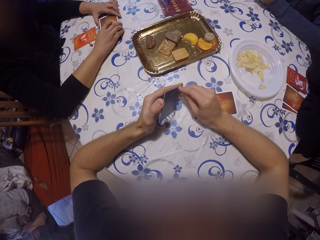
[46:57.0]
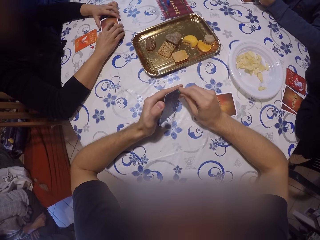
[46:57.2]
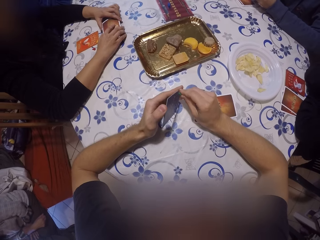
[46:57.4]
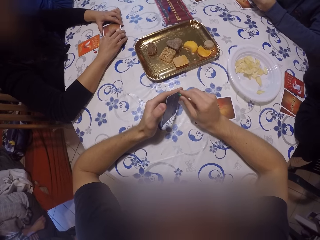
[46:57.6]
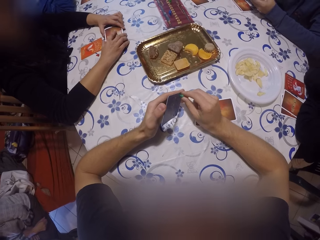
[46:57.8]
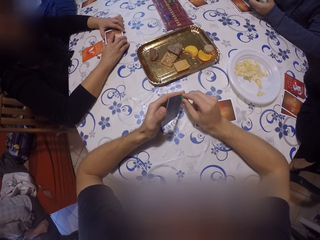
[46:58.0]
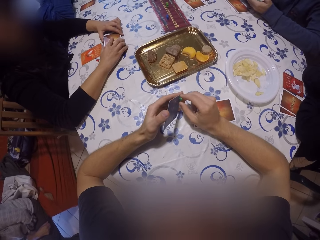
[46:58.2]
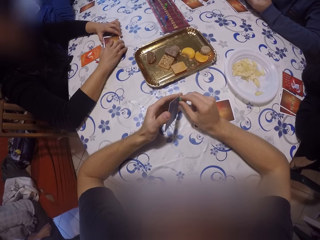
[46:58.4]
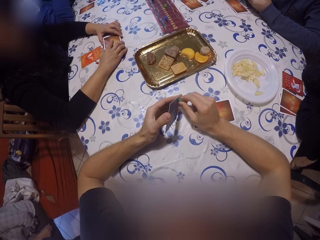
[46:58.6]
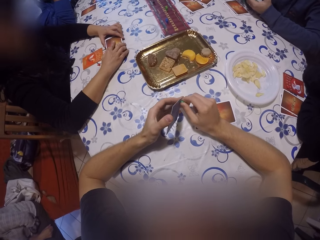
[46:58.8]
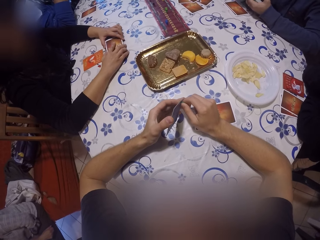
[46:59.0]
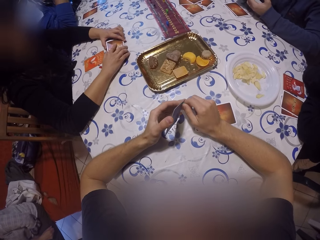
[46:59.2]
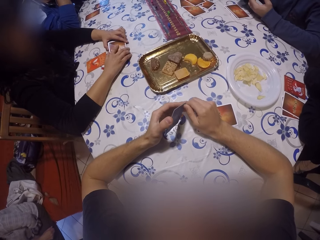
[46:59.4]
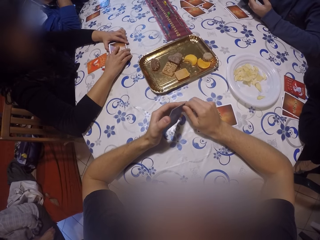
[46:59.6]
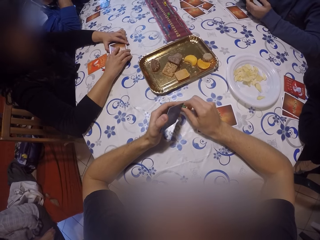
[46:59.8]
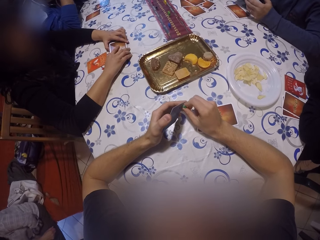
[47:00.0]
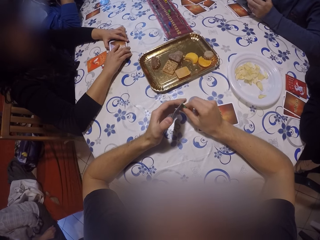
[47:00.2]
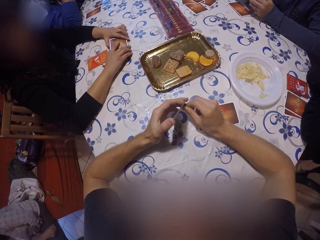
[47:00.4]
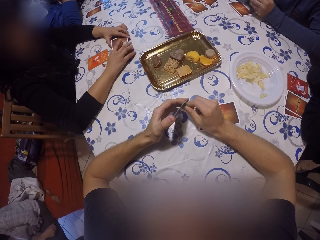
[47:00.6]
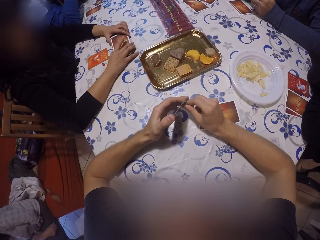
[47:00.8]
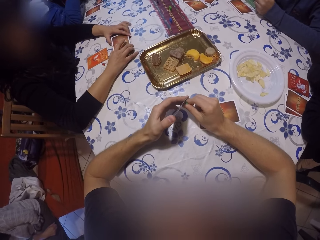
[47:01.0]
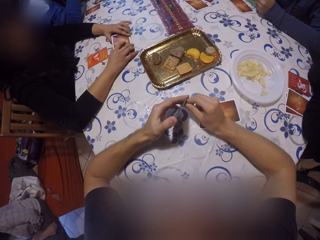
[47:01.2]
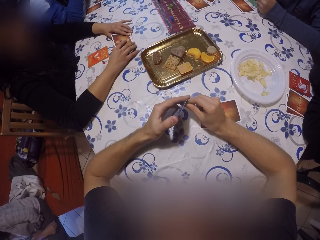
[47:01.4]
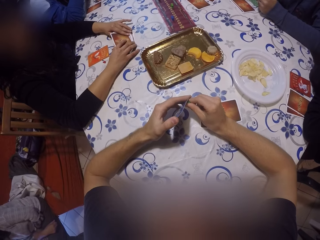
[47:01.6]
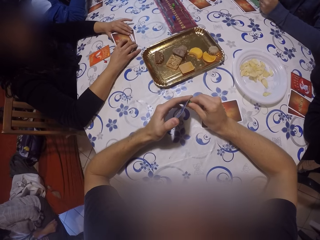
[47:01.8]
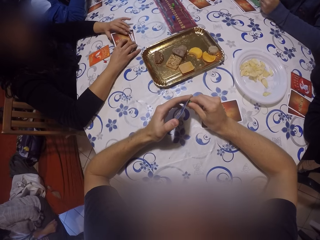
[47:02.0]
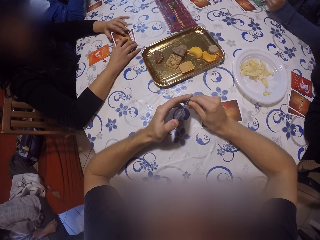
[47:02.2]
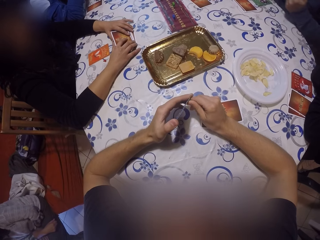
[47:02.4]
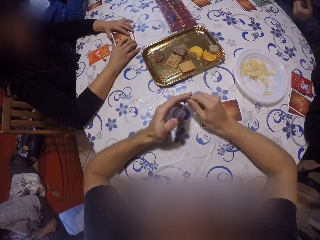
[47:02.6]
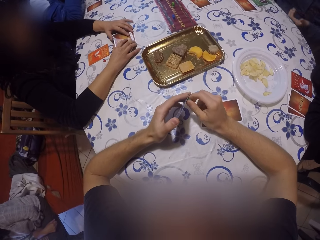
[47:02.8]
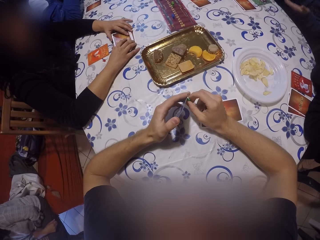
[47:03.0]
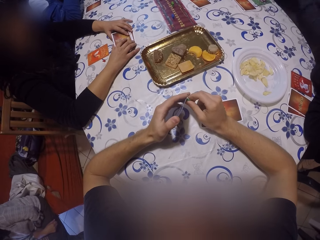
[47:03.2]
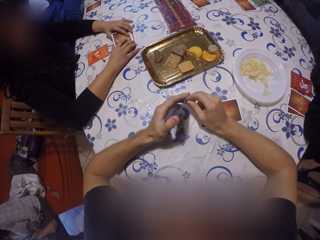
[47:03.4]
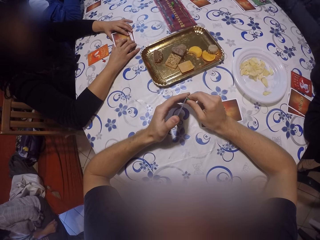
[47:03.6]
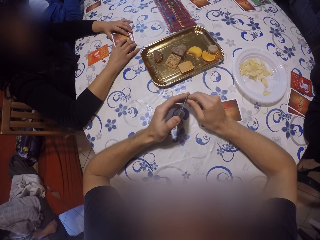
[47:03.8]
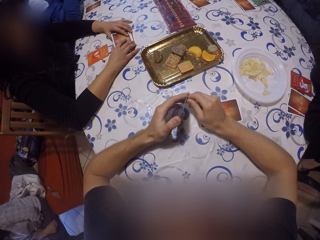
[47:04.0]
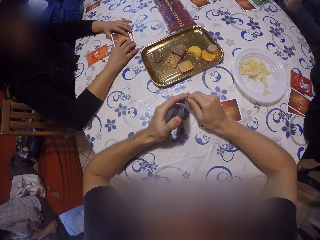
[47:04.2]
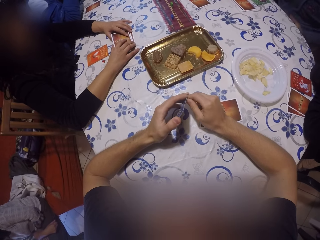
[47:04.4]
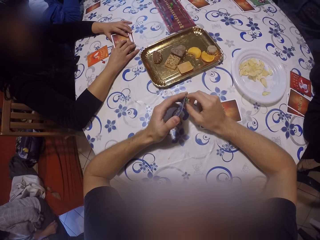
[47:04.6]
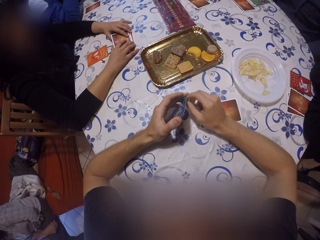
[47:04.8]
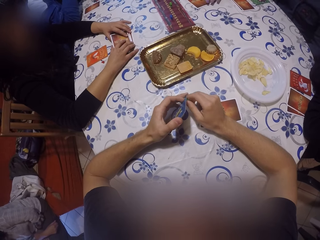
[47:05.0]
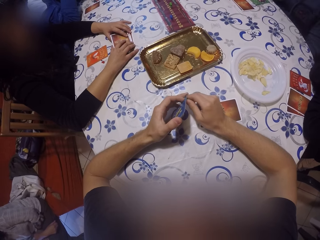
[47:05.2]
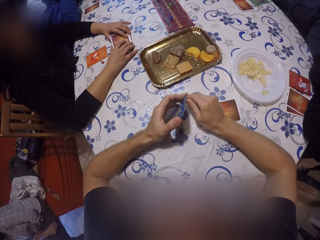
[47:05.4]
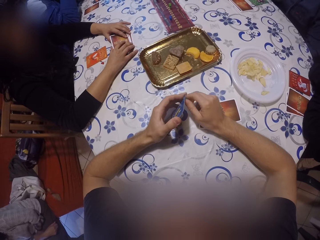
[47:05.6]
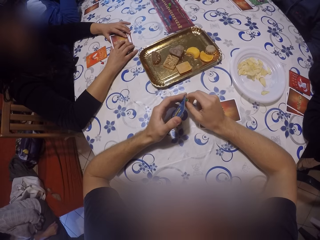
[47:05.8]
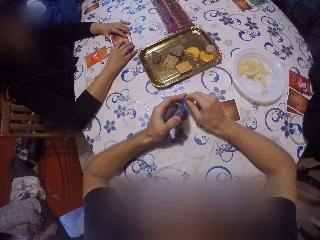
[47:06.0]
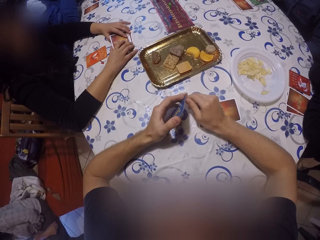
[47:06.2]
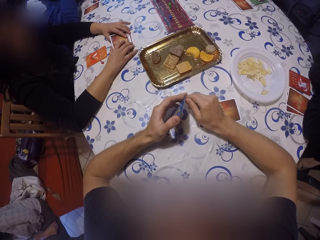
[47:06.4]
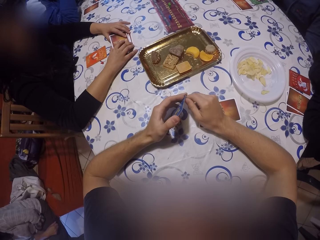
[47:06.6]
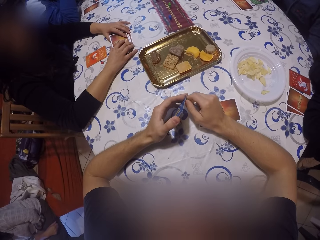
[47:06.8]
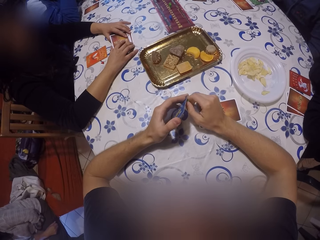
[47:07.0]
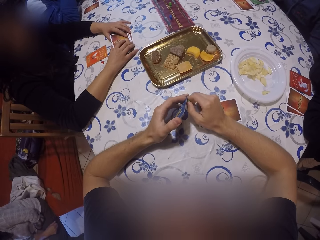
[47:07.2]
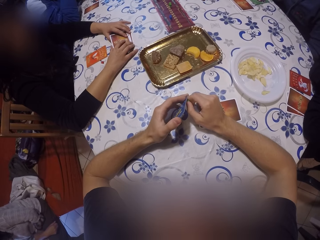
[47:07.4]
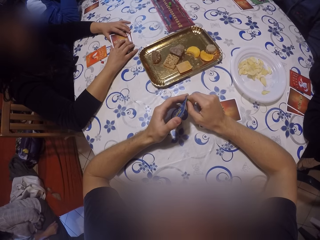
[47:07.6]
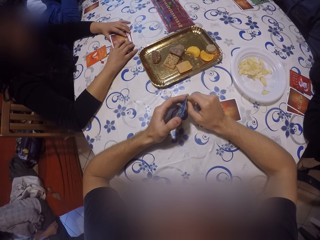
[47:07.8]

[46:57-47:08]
The camera wearer looks around.

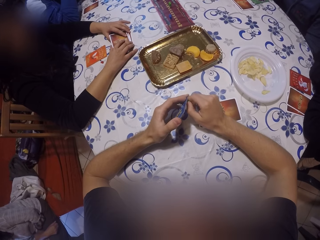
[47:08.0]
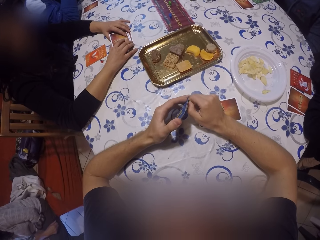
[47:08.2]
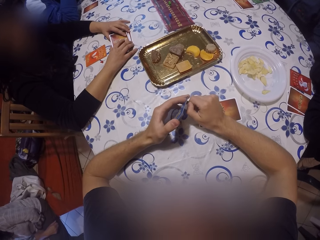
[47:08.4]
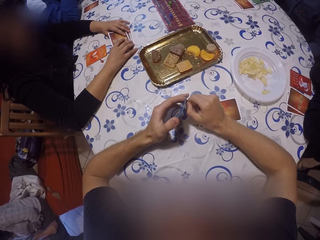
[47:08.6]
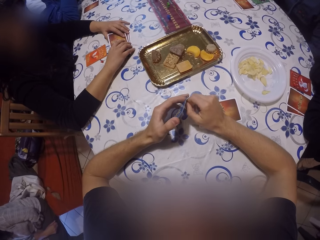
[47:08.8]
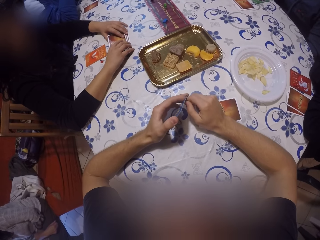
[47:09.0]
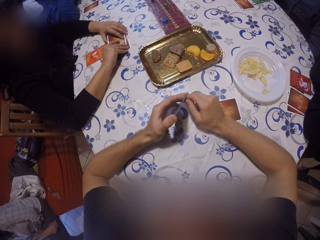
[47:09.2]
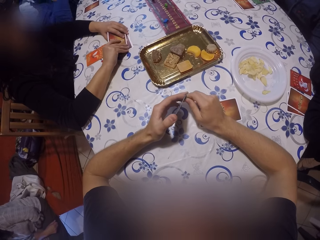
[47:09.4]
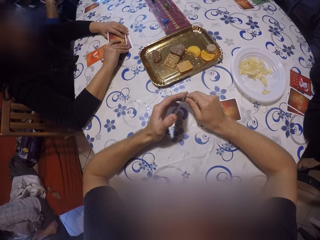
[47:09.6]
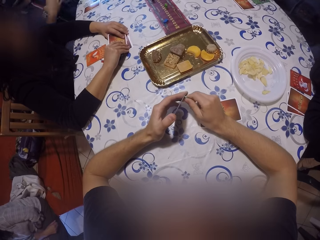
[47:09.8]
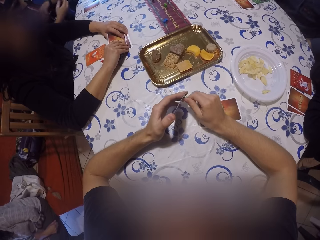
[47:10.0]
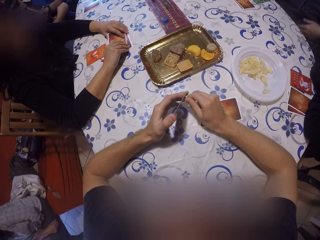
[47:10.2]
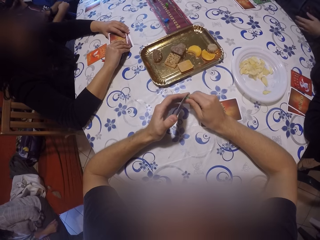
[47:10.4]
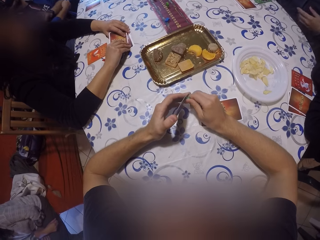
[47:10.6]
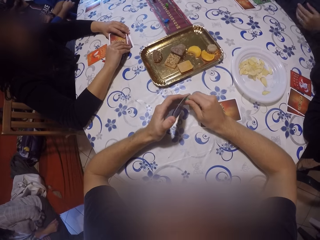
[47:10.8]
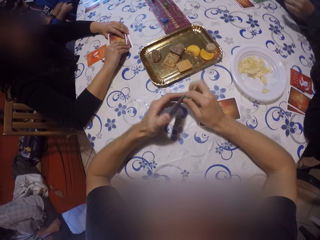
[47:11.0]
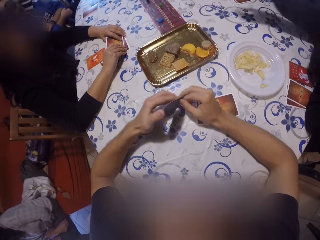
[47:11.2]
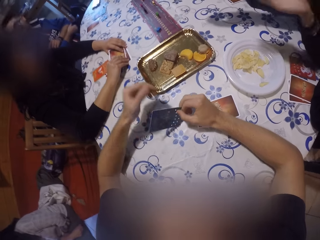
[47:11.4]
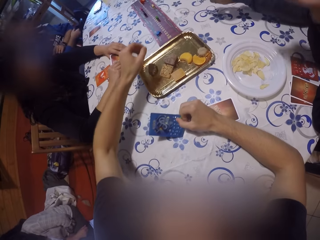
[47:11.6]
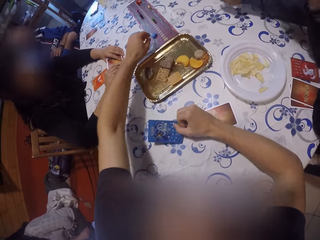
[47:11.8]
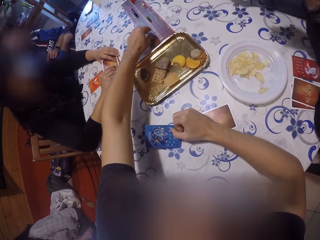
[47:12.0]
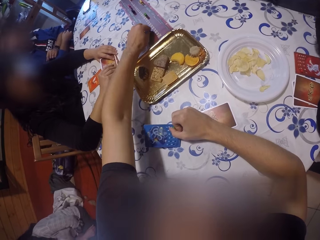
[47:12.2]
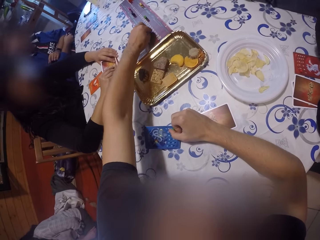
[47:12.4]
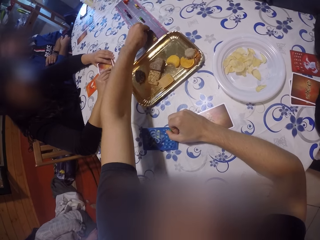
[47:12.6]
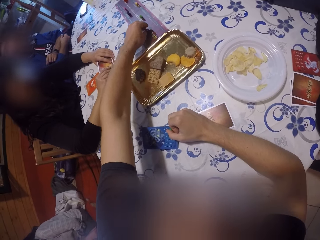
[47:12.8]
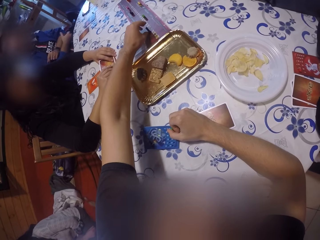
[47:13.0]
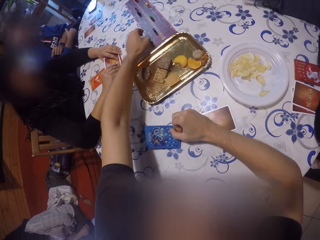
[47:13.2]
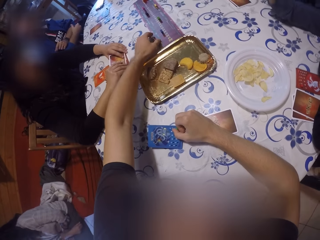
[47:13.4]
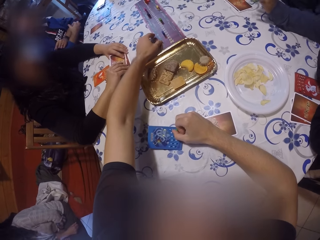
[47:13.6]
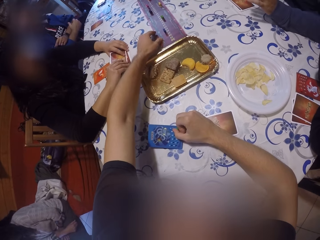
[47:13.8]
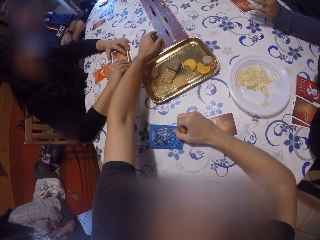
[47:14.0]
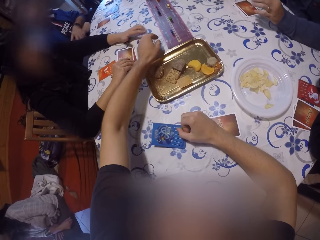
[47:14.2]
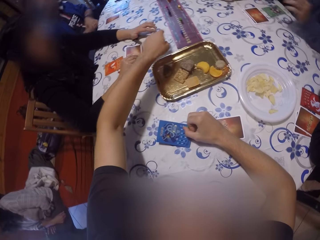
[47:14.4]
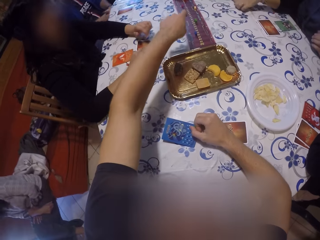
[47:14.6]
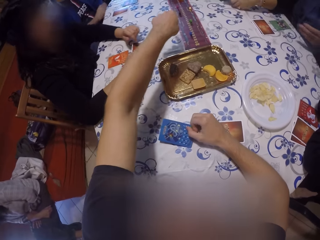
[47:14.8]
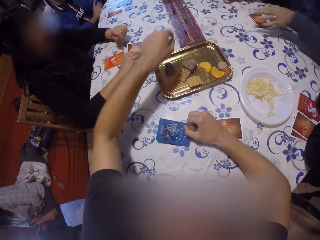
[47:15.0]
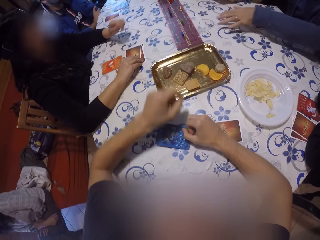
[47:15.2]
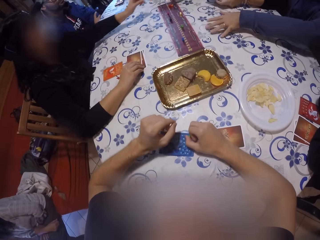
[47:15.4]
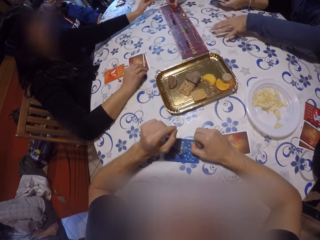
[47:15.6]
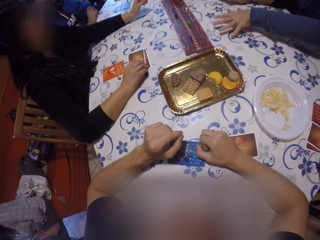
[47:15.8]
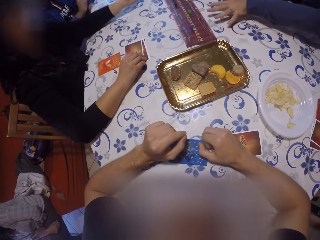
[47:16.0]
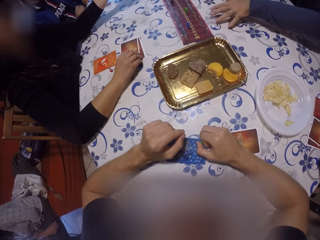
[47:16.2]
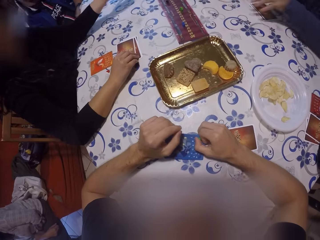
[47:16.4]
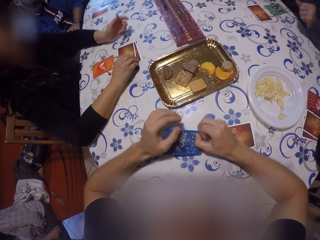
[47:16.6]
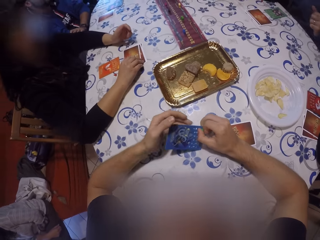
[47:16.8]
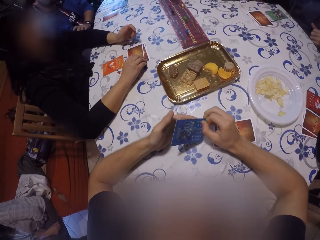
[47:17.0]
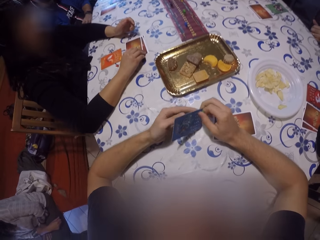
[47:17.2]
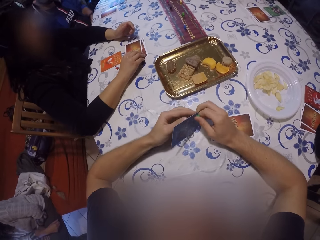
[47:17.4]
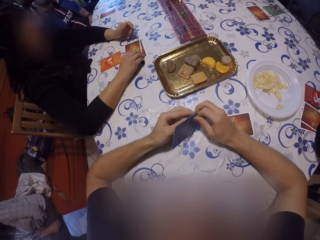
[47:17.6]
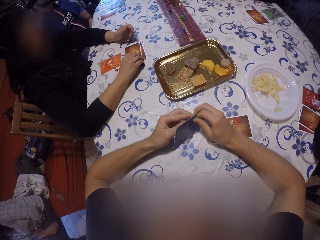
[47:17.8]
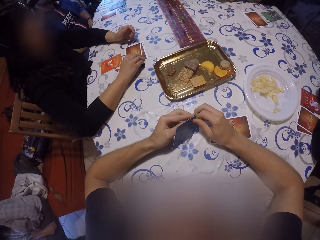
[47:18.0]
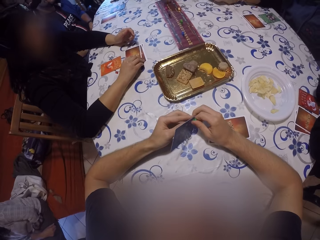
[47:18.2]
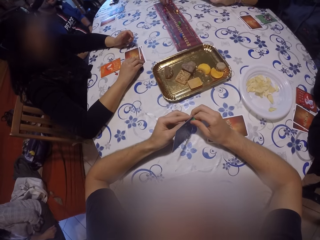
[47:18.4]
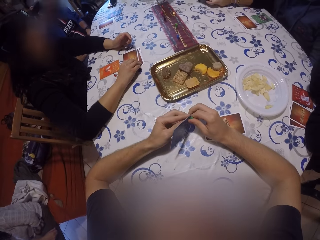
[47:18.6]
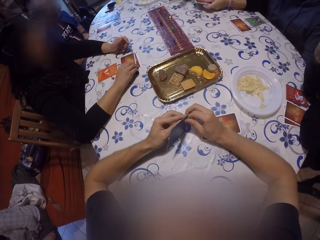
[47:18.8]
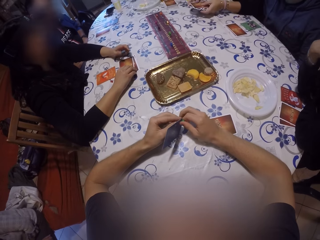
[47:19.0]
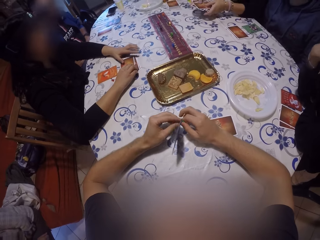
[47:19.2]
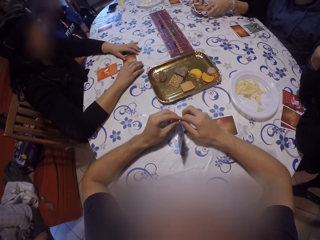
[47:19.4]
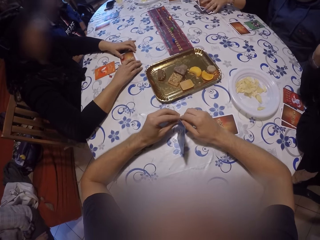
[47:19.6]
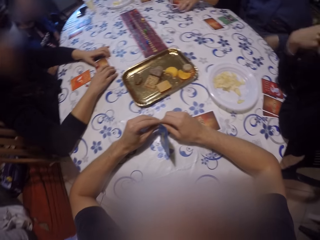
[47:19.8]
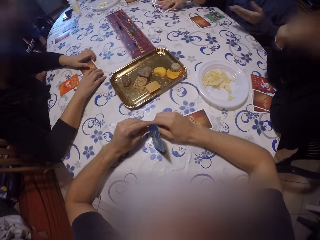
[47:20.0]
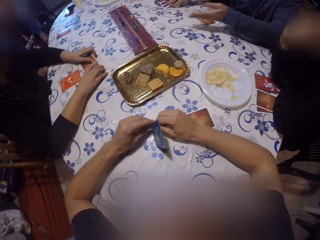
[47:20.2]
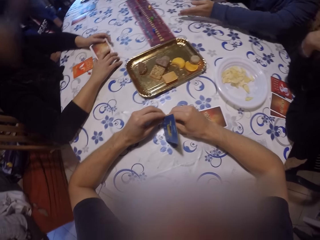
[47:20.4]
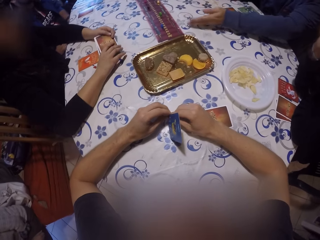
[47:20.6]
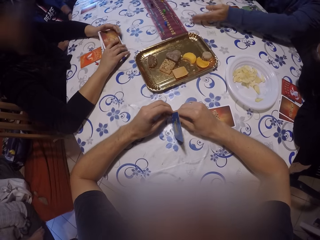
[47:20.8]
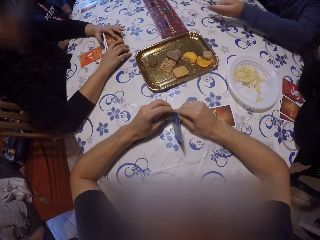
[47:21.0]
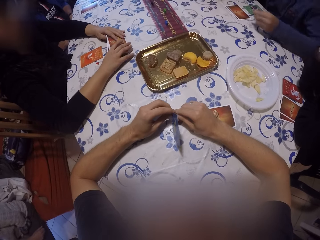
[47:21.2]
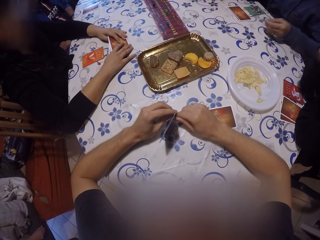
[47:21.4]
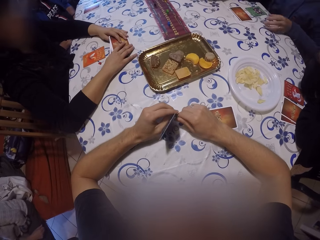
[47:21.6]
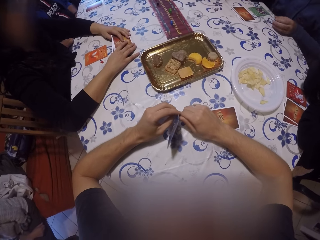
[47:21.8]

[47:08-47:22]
A person removes hands from the table. Another person shows gestures. The camera wearer plays a poker game. He touches a tile on the table with his left hand. He shows gestures. A third person gestures. A fourth person gestures. The camera wearer holds poker cards with both hands. A woman holds a pack of cards with both hands. A man points at the crib and places his left hand on the table.
